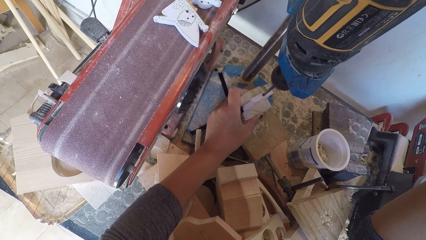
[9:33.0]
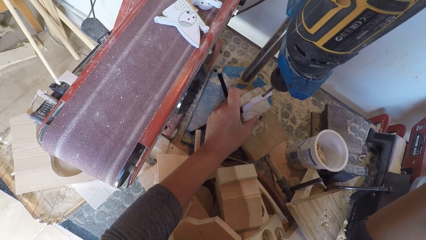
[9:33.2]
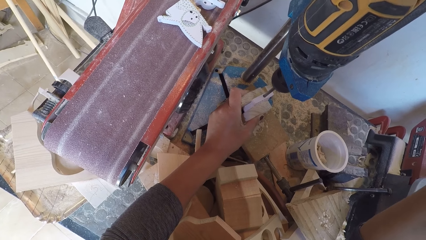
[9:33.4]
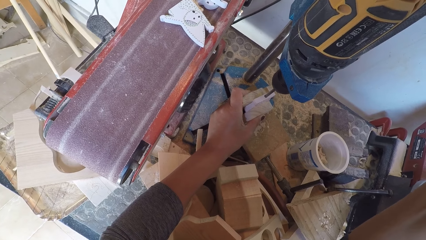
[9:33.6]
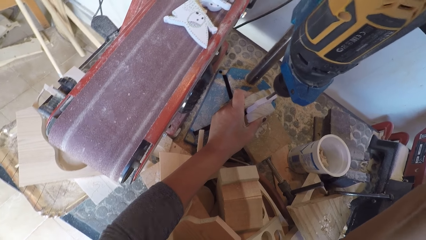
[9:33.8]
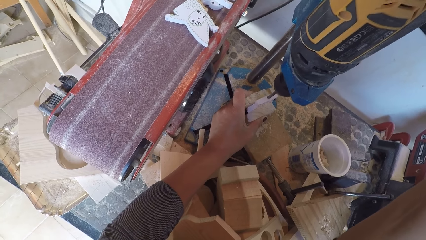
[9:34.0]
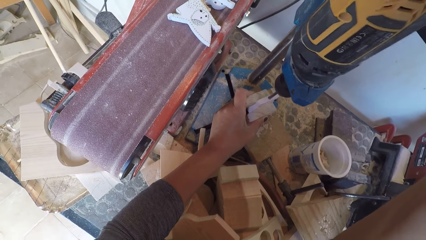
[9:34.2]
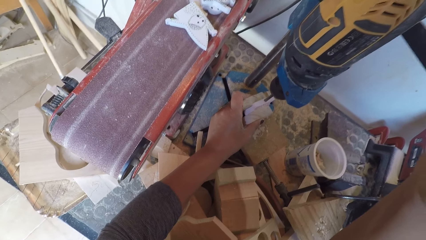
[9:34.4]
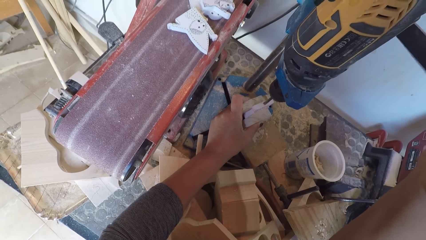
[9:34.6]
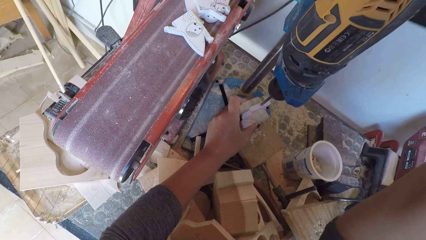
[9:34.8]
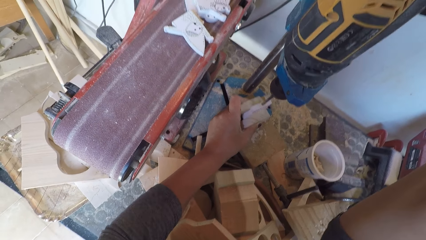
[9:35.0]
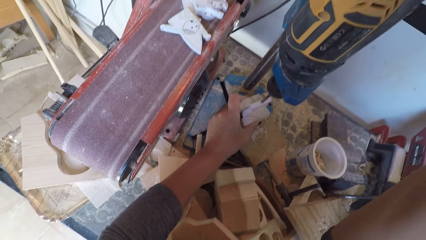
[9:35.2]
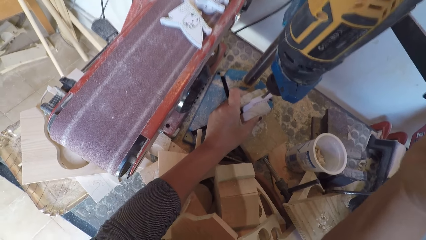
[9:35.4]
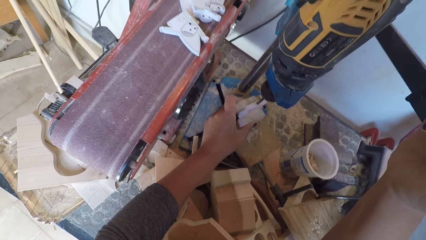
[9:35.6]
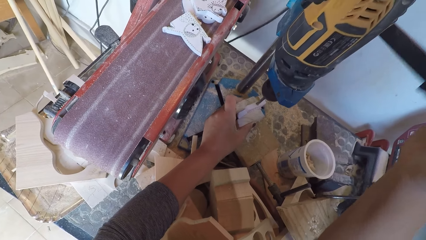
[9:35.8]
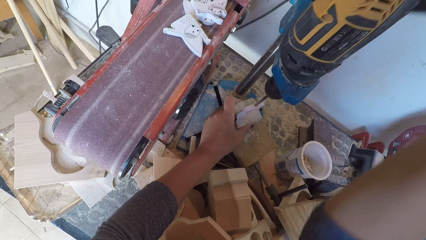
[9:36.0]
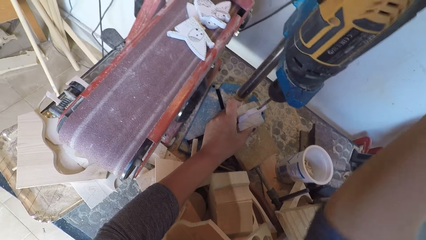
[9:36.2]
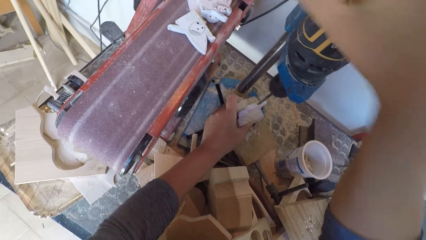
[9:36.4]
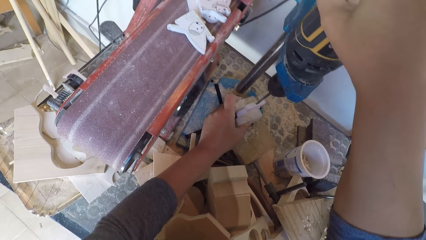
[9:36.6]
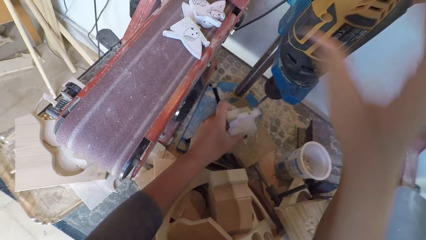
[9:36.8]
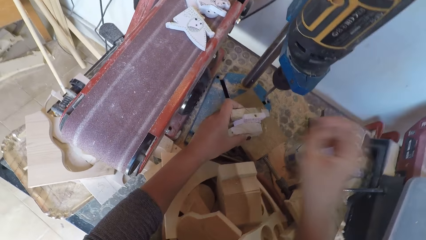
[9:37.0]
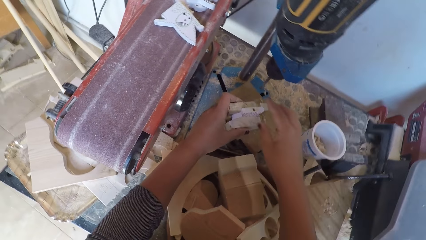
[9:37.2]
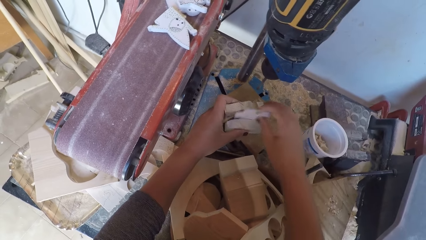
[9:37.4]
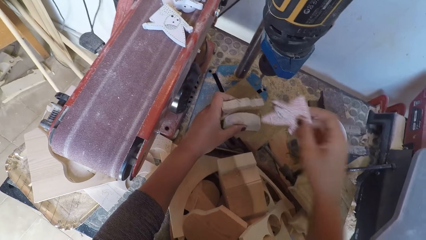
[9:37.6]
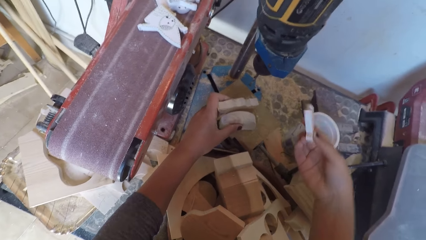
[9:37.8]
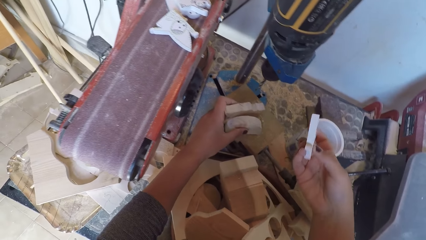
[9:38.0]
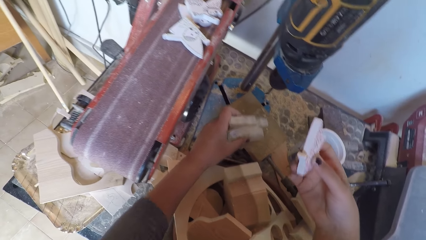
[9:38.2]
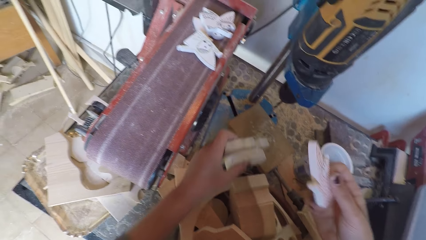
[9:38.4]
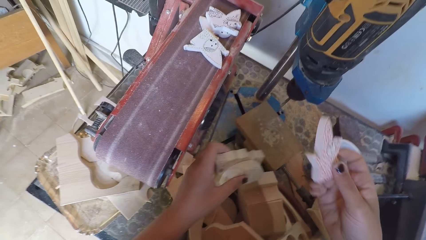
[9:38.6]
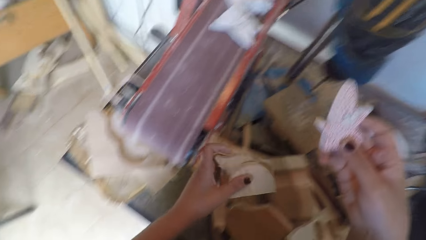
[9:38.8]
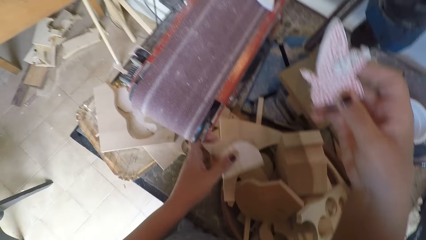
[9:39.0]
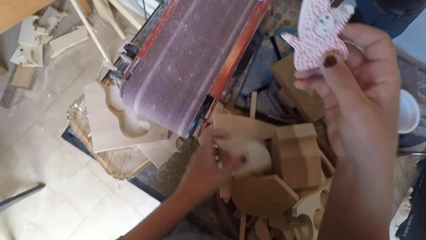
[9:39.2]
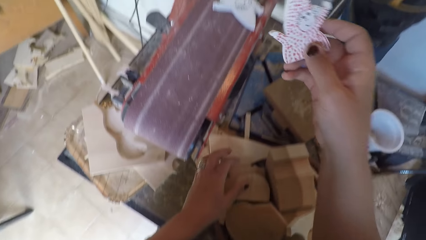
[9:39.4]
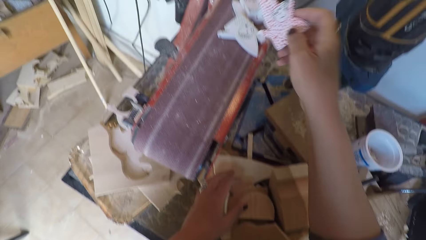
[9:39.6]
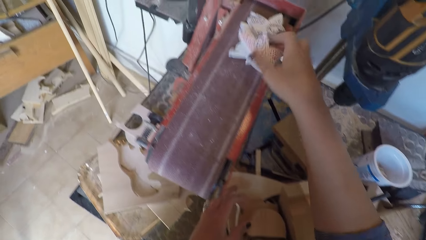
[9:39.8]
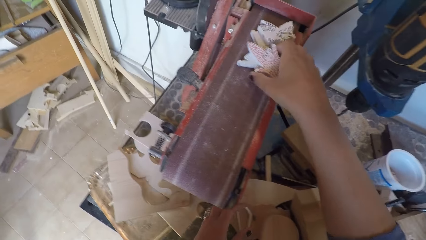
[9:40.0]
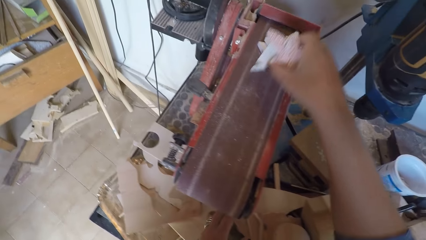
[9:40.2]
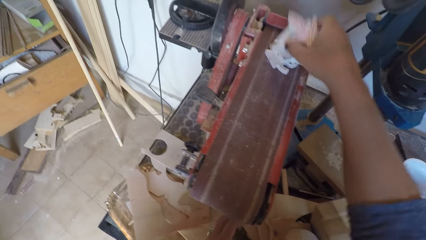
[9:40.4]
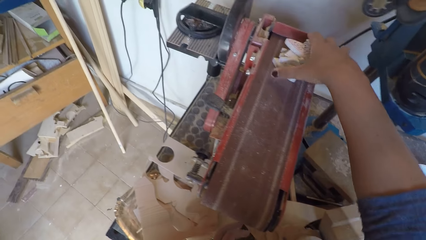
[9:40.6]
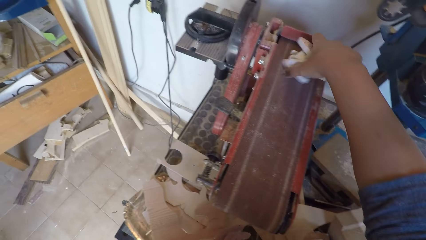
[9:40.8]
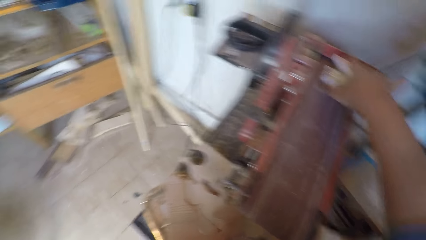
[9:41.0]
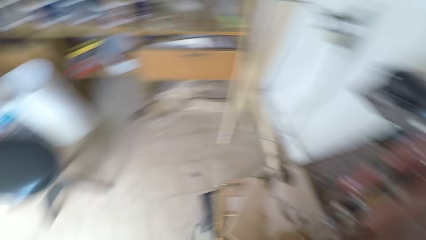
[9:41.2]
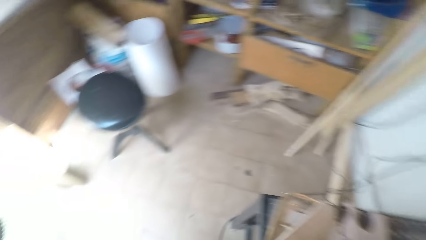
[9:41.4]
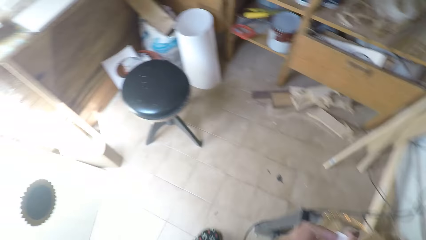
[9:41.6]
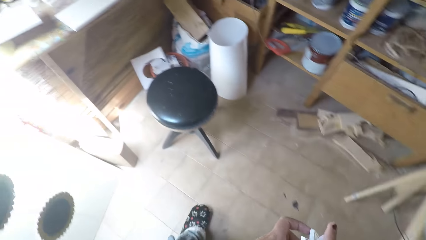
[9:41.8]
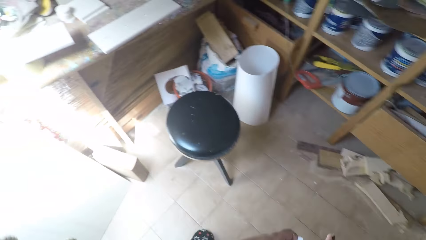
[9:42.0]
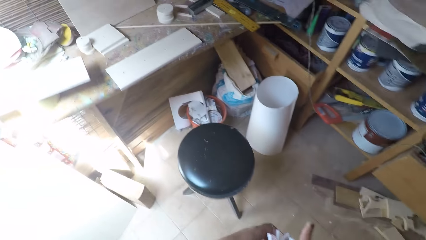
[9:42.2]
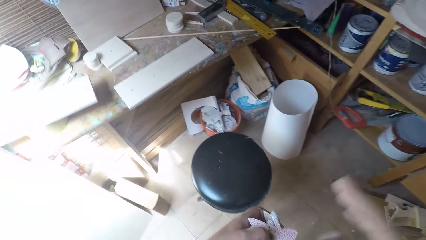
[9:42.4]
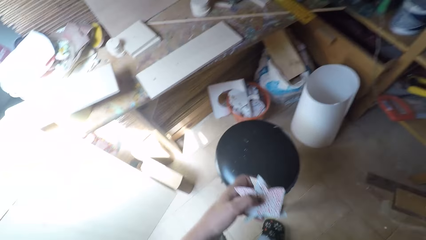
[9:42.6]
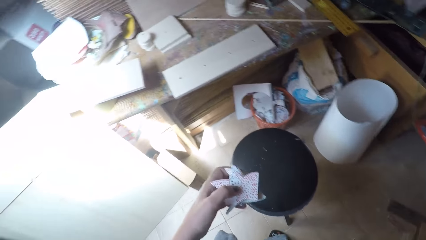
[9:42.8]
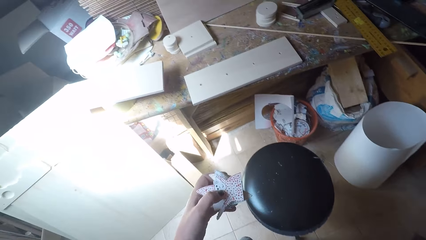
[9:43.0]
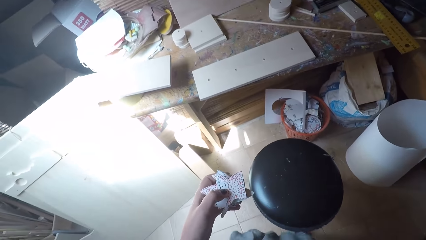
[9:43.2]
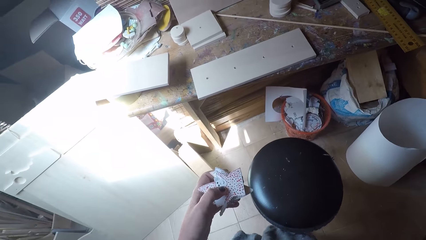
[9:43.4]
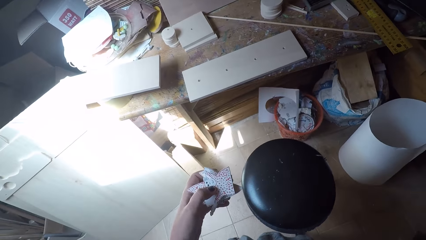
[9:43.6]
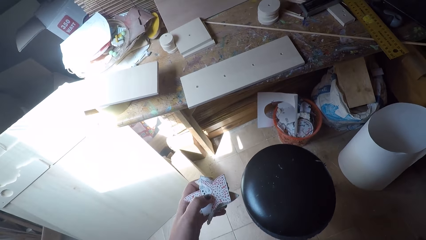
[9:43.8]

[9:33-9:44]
The camera wearer switches off the drill machine. They hold pieces of wood under the drill bit. They pick up the piece of wood or wood ornament from the arrangement. They place the piece of wood on a sandpaper or wood cutter. They collect the piece of wood from the sandpaper and drop the wood ornaments on the wood cutter. They turn around and walk around. They hold pieces of costumed wood.
